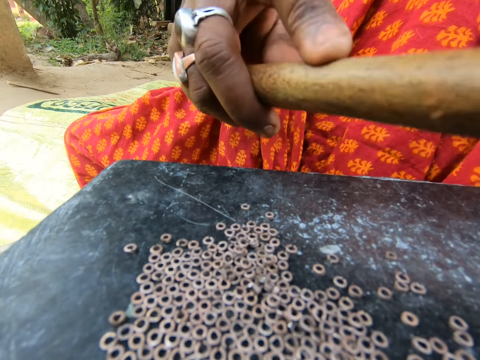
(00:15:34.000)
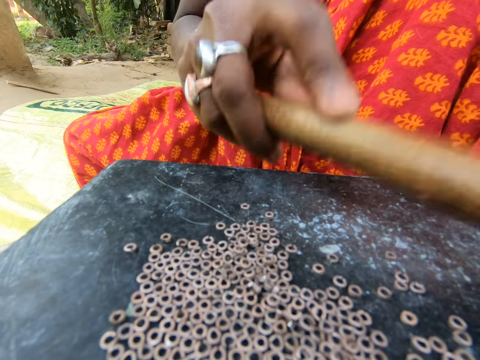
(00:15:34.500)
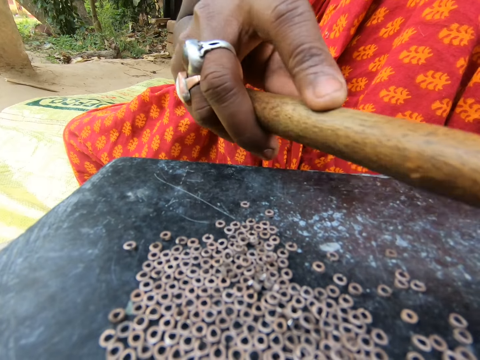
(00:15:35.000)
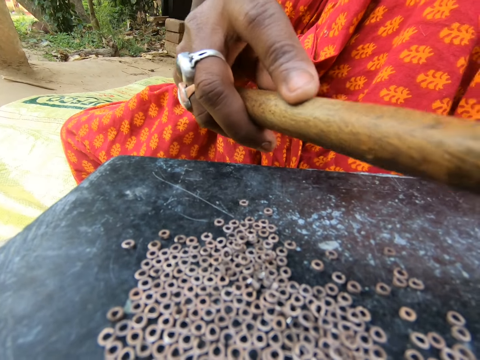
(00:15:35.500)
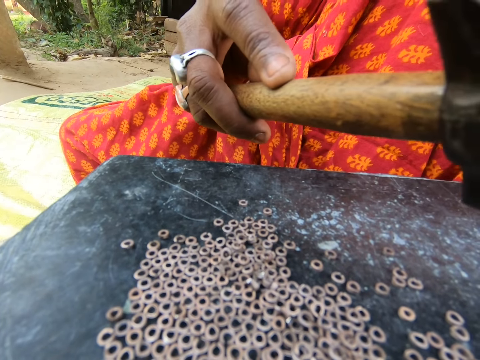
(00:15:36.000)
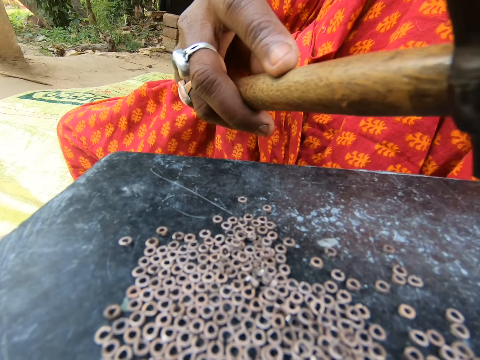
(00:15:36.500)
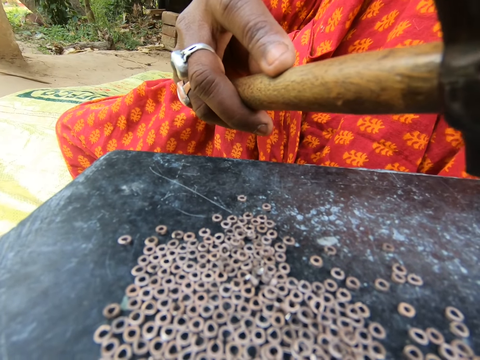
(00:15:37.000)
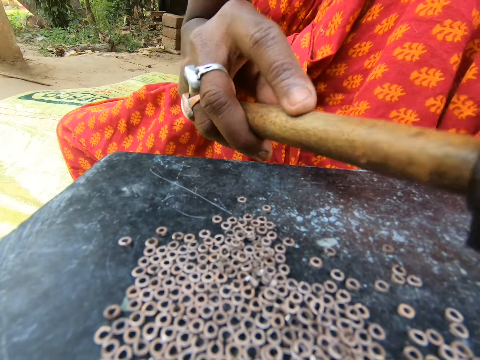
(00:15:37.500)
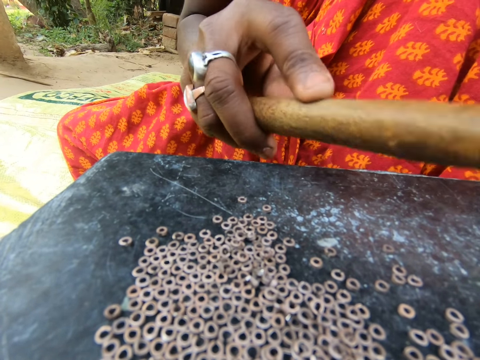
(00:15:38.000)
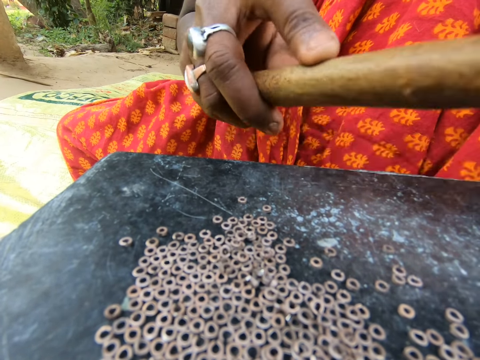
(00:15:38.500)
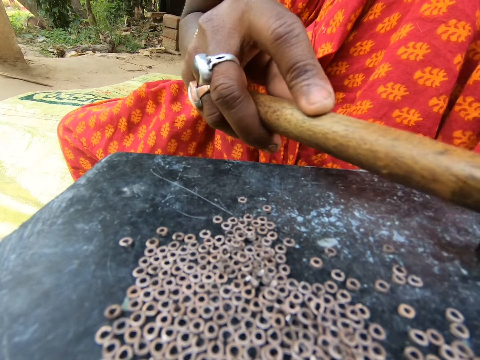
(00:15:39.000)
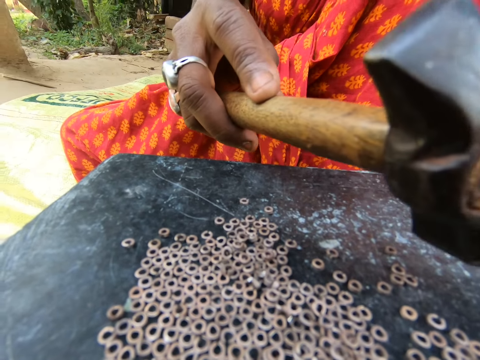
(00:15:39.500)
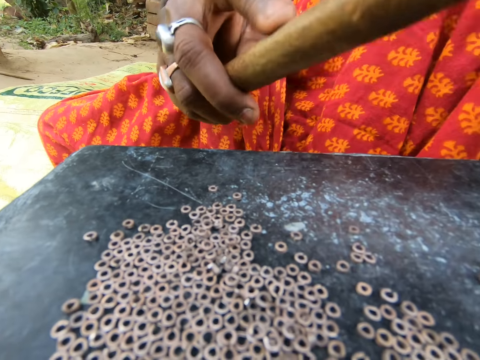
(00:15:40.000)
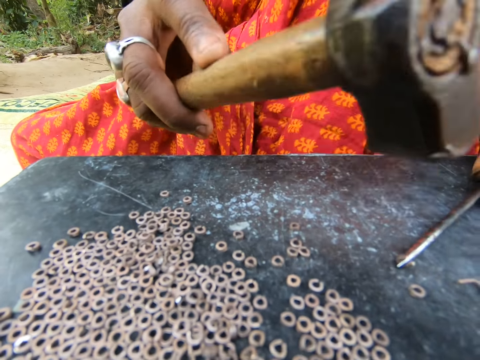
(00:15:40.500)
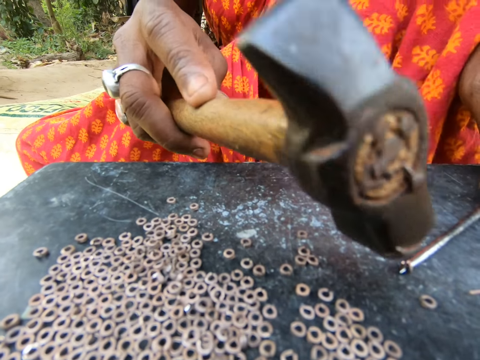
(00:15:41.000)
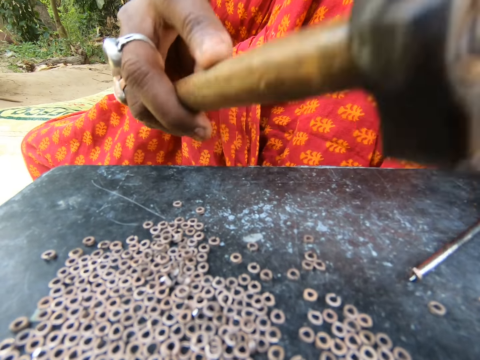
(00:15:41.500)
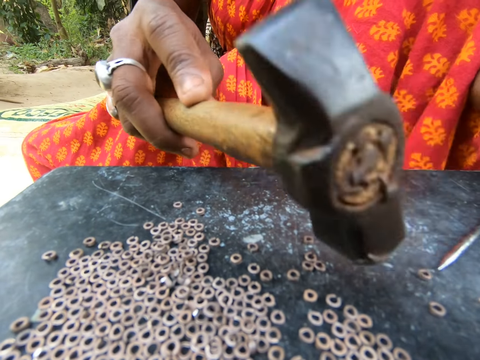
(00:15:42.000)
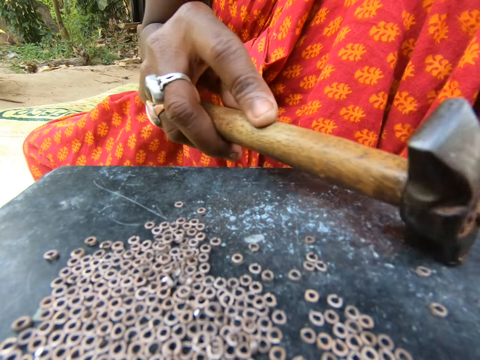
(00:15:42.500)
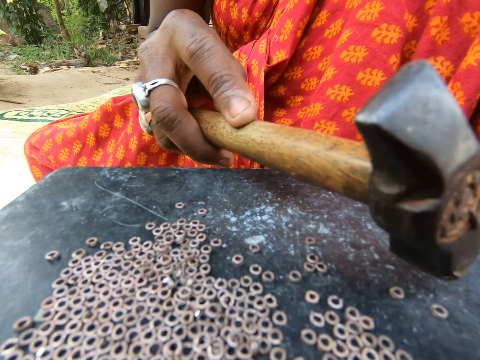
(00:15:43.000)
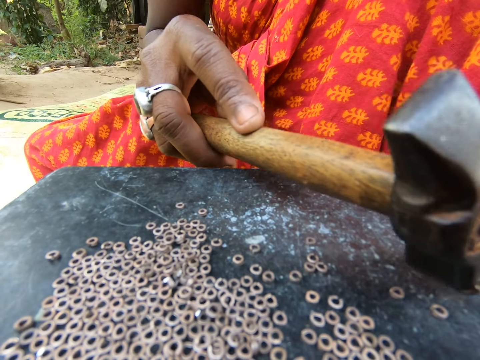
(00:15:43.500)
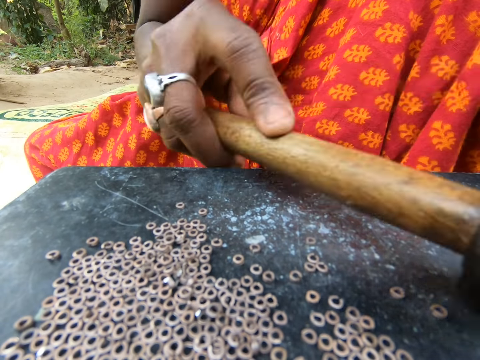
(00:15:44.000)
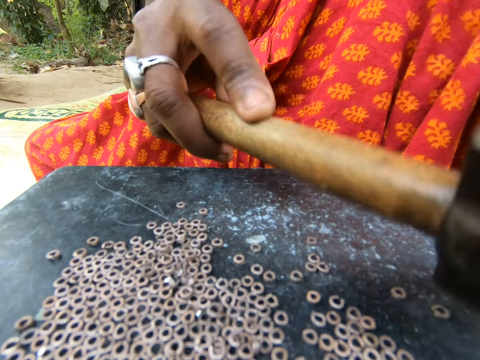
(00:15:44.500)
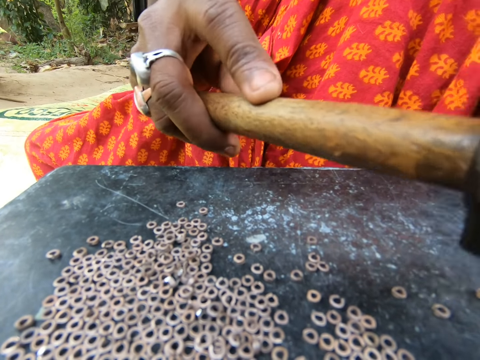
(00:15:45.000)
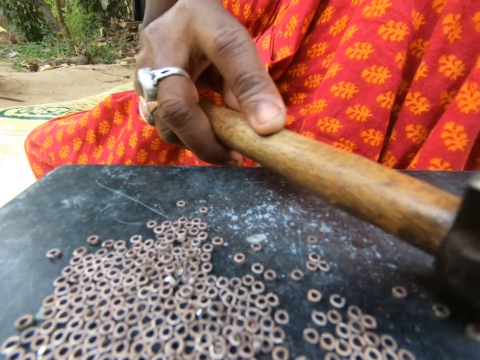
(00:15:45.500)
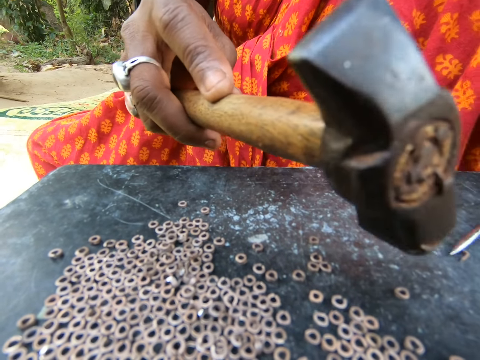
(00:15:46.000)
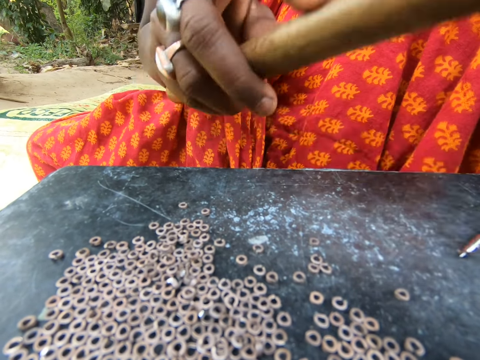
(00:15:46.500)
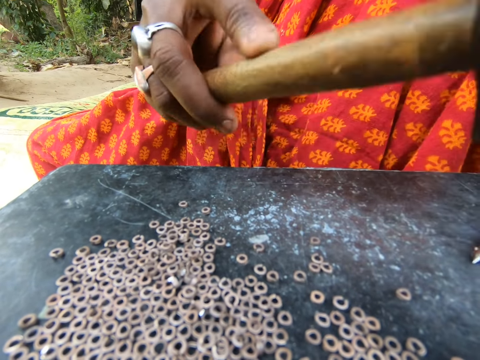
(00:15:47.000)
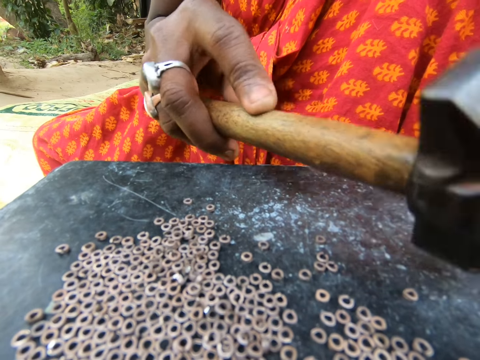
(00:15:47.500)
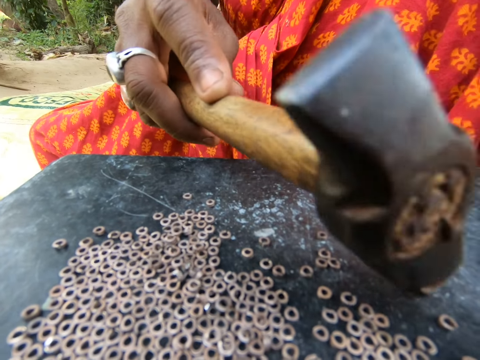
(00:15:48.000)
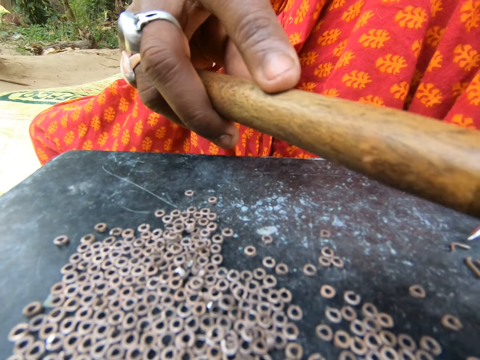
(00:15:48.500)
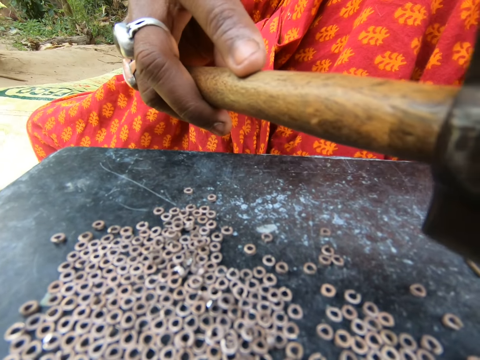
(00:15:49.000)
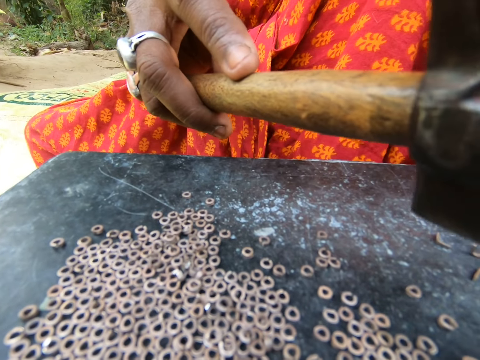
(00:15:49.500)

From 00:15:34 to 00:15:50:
The woman moves the metal on the table with the hammer in her right hand. The woman hits the metal on the screwdriver in her left hand on the table with the hammer in her right hand. The woman moves the metal on the table with the hammer in her right hand. The woman hits the metal on the screwdriver in her left hand on the table with the hammer in her right hand. The woman moves the metal on the table with the hammer in her right hand. The woman holds the metal on the table with the screwdriver in her left hand. The woman hits the metal on the screwdriver in her left hand on the table with the hammer in her right hand. The woman moves the metal on the table with the hammer in her right hand.

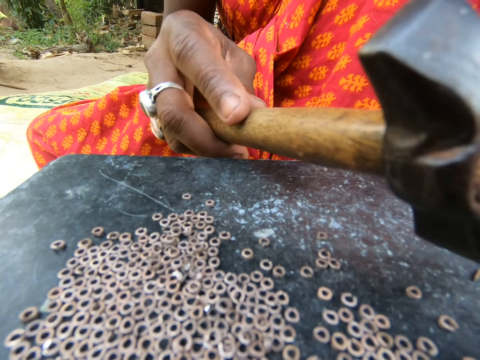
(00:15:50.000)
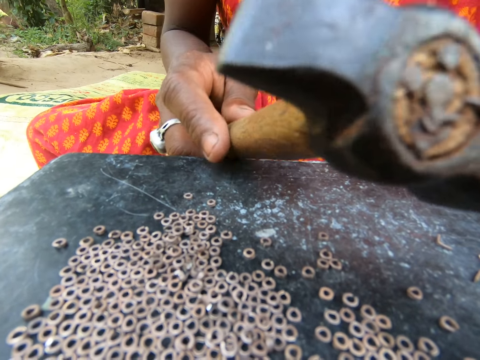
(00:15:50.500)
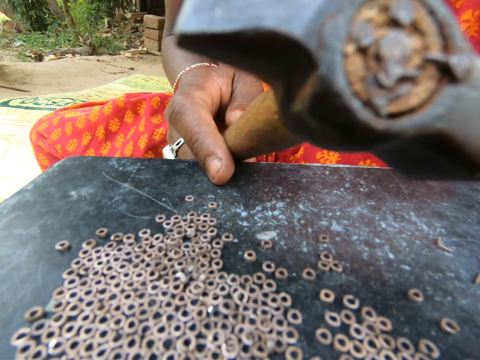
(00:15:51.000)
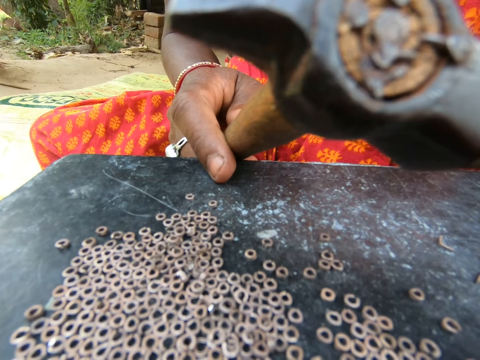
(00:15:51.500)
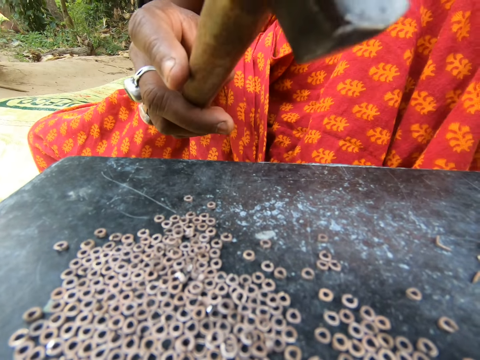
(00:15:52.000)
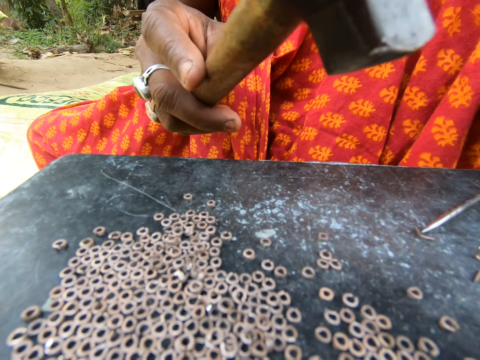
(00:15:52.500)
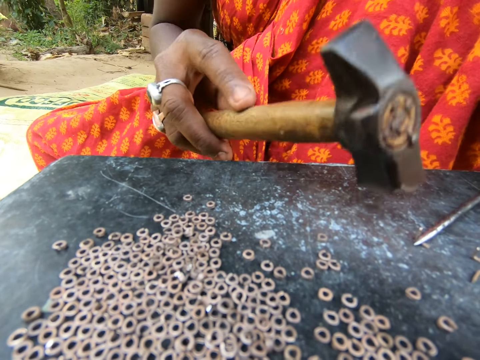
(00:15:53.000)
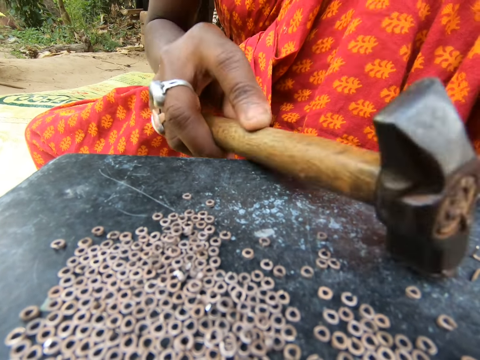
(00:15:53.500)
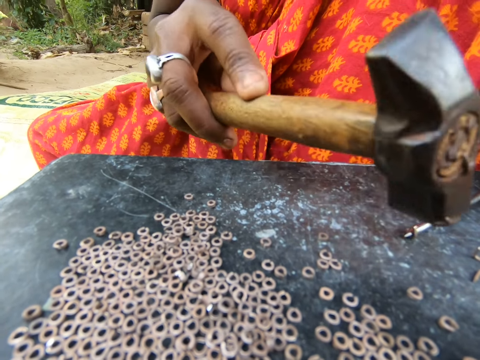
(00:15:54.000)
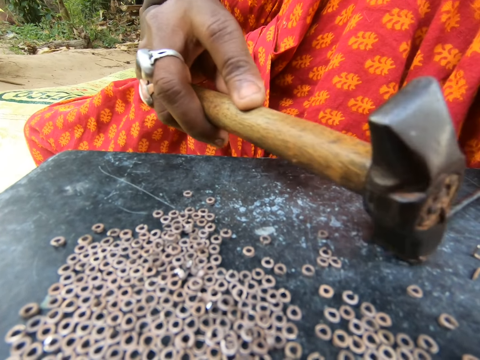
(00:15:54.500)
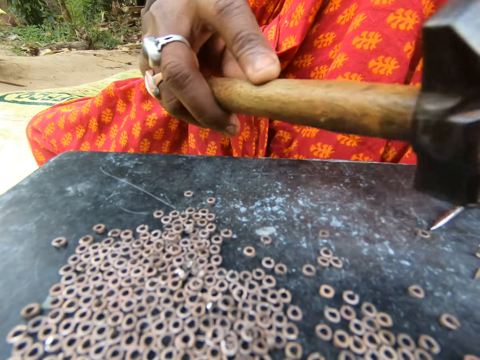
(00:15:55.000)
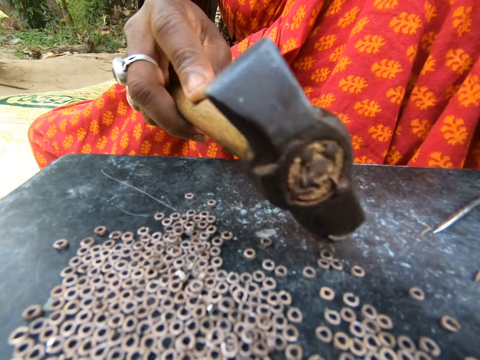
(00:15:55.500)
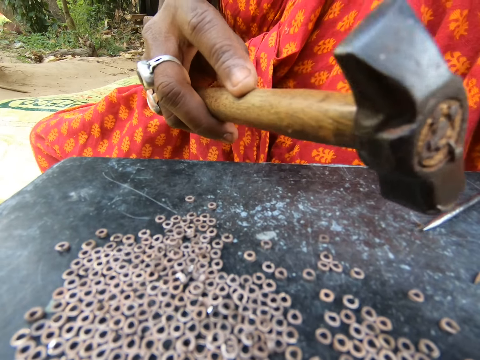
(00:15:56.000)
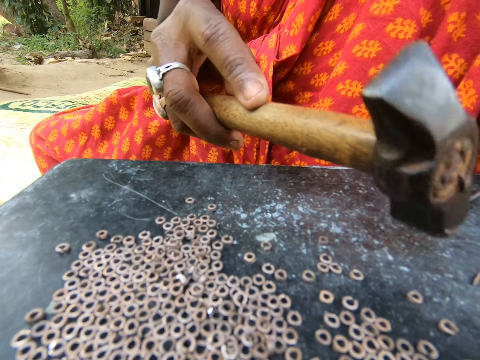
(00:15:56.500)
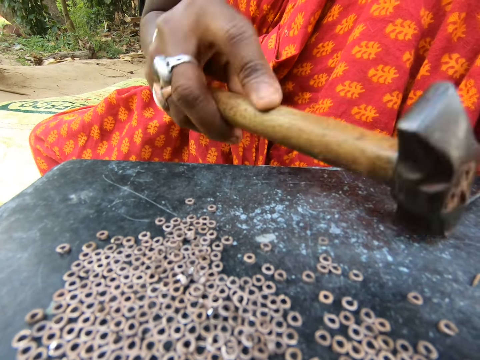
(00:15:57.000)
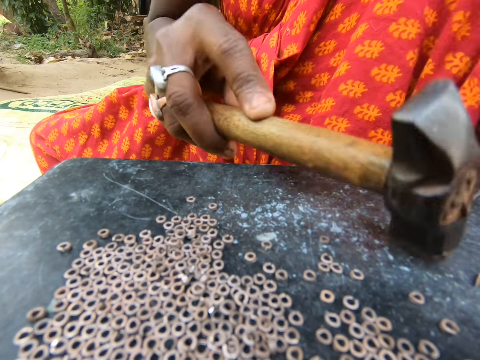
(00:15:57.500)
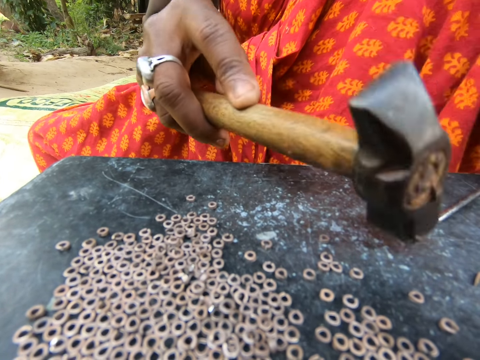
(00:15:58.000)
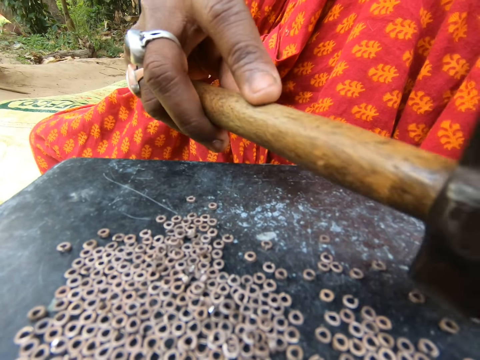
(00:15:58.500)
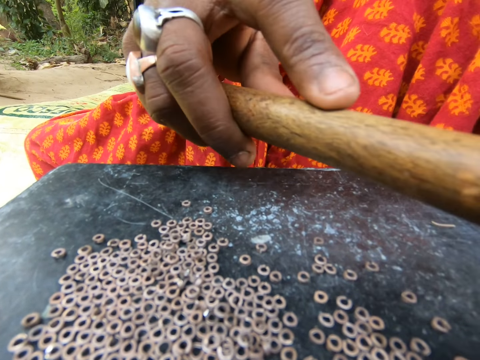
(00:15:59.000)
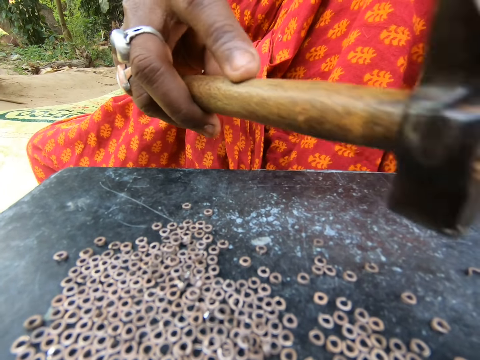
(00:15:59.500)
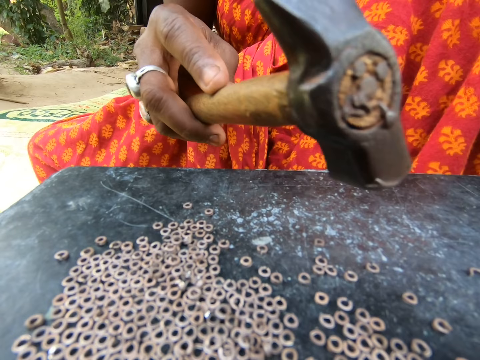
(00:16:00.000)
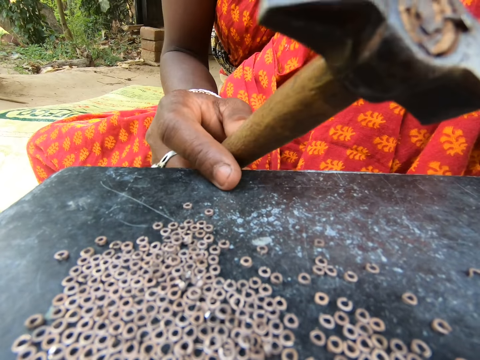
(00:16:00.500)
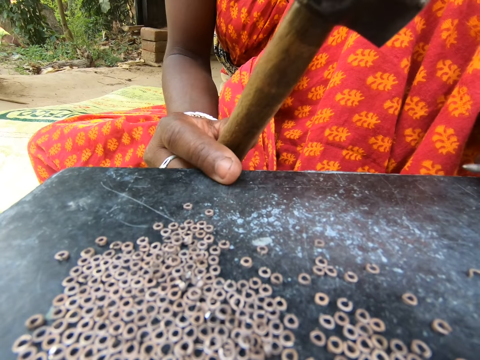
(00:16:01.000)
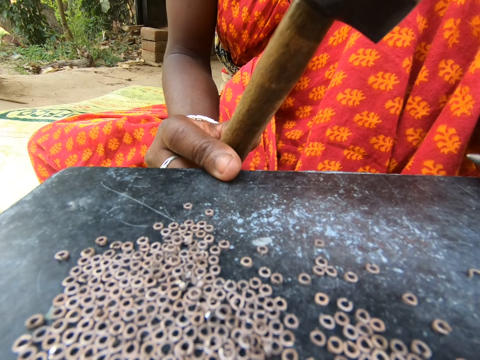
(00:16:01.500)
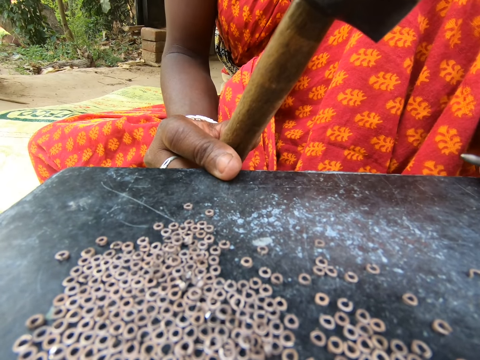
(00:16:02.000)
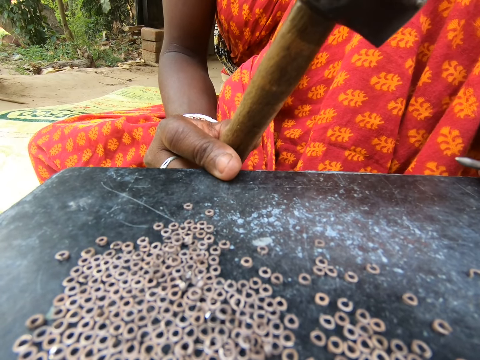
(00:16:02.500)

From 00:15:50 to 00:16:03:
The woman moves metals on the table with the screwdriver in her left hand. The woman places her right hand on the table. The woman holds a metal on the table with the screwdriver in her left hand. The woman hits the metal on the screwdriver in her left hand on the table with the hammer in her right hand. The woman draws the metal from the table with the screwdriver in her left hand. The woman moves the metal on the table with the hammer in her right hand. The woman holds the metal on the table with the screwdriver in her left hand. The woman hits the metal on the screwdriver in her left hand on the table with the hammer in her right hand. The woman moves the metal on the table with the hammer in her right hand. The woman moves the metals on the table with the hammer in her right hand. The woman moves the metal on the table with the screwdriver in her left hand. The woman places her right hand on the table.
